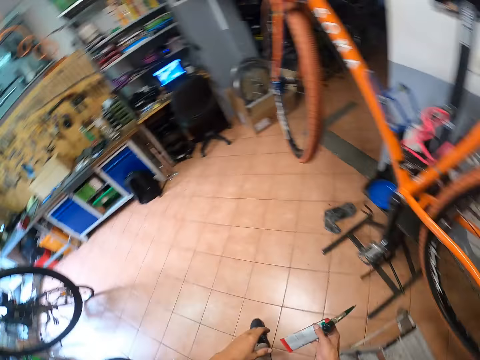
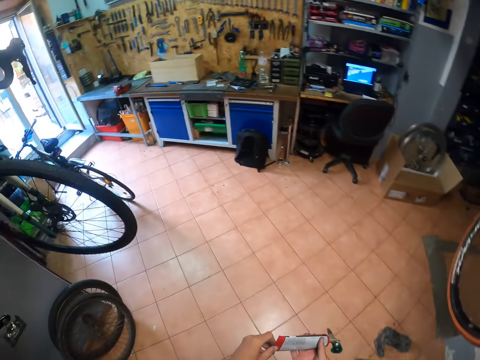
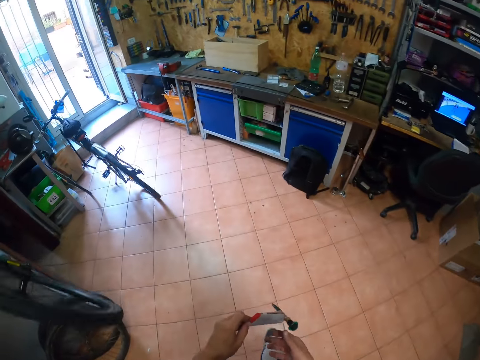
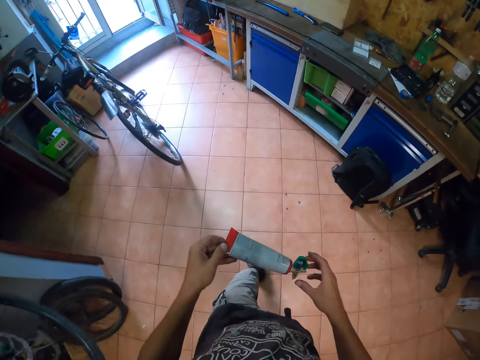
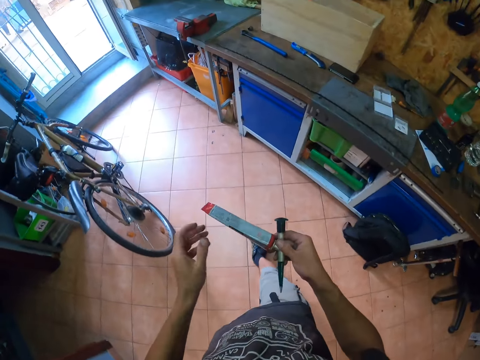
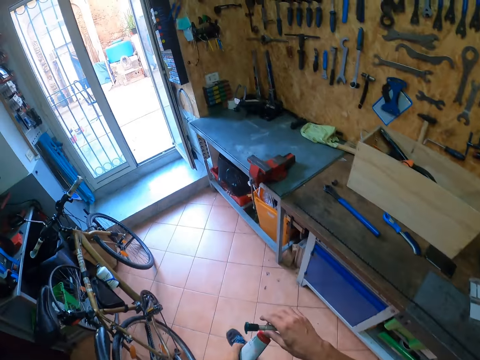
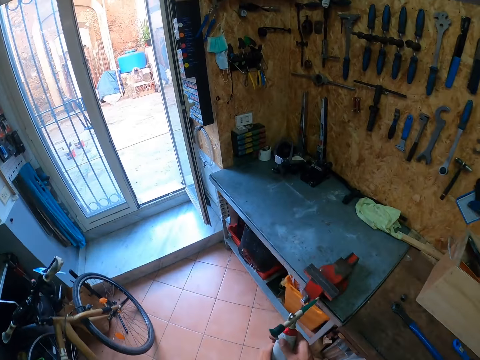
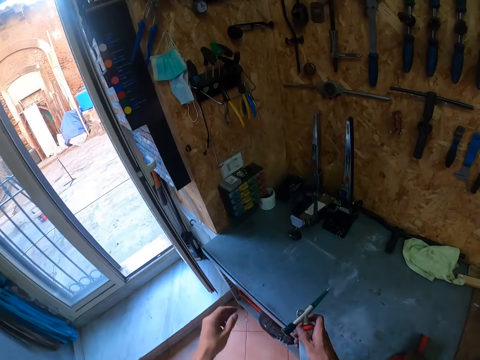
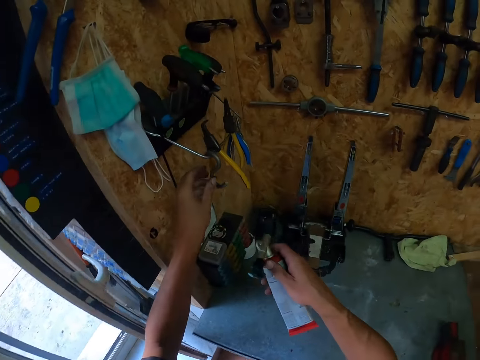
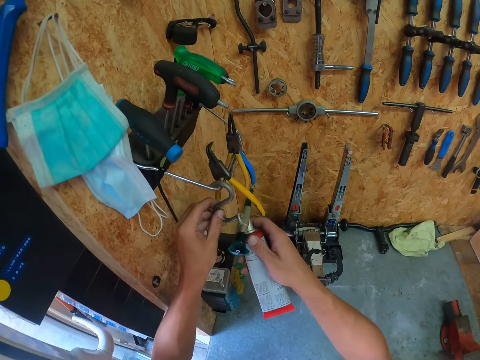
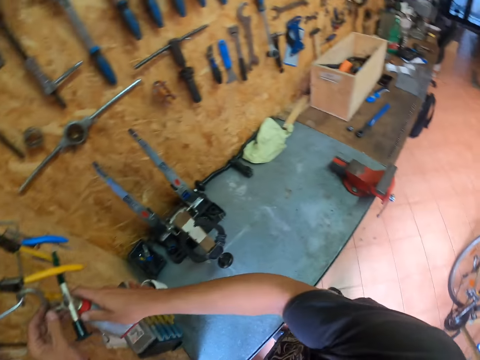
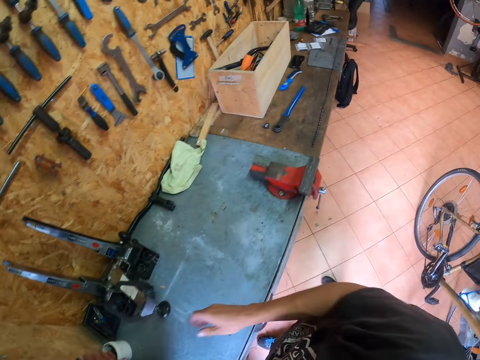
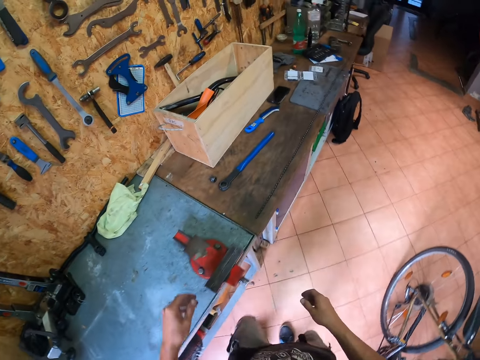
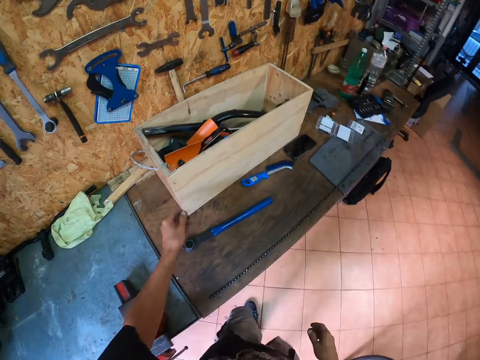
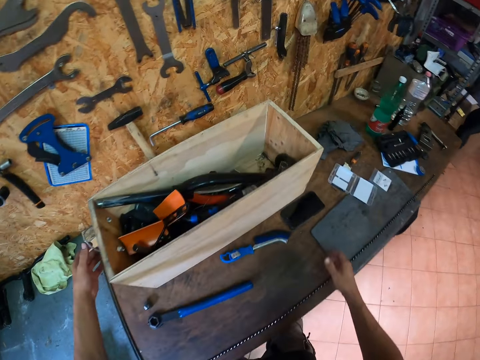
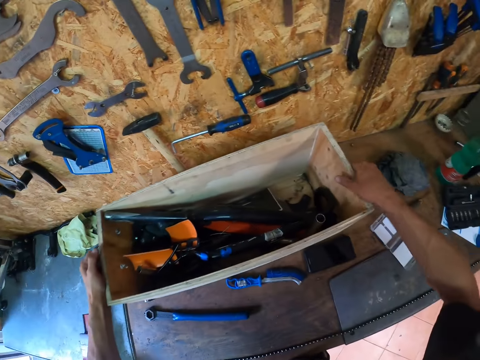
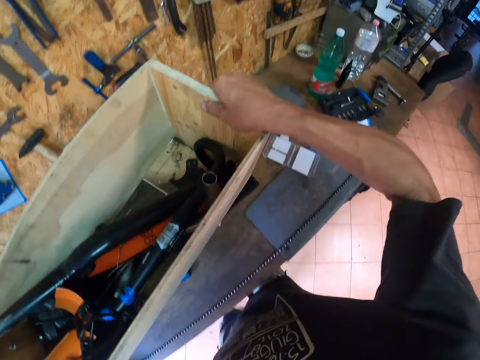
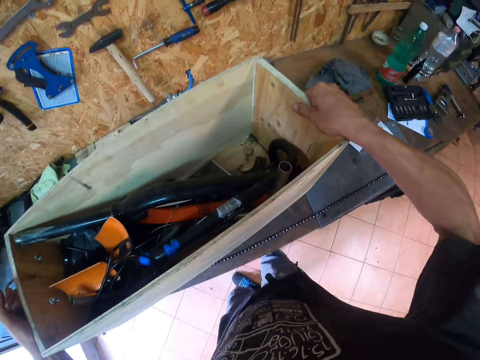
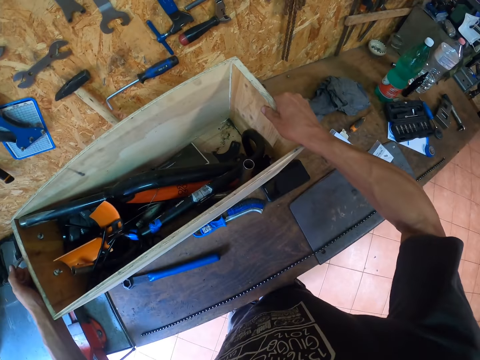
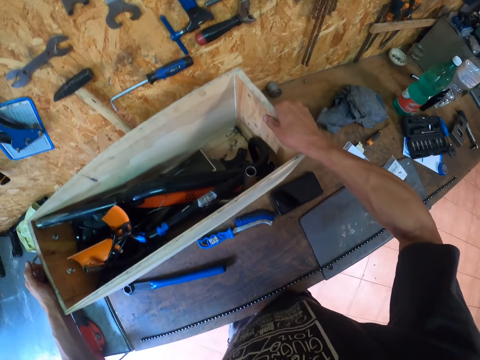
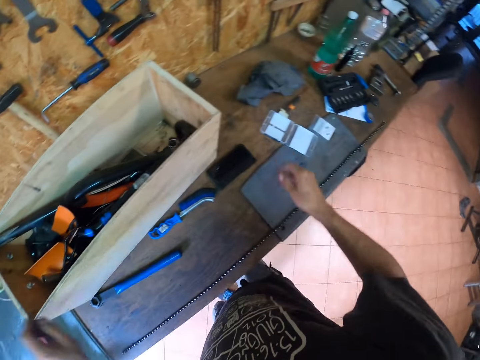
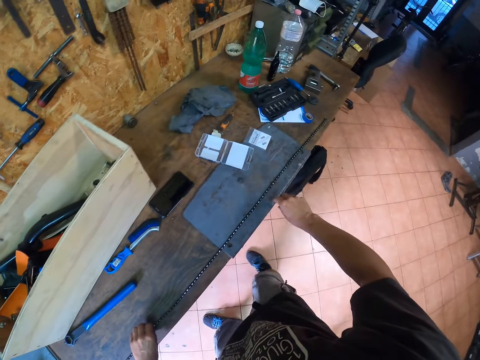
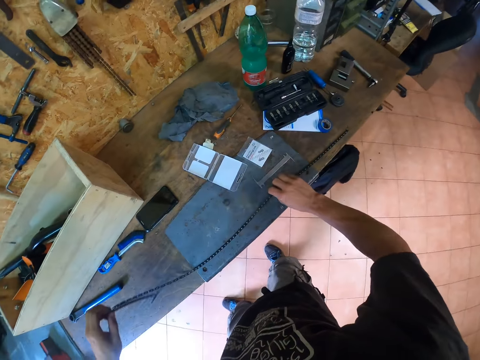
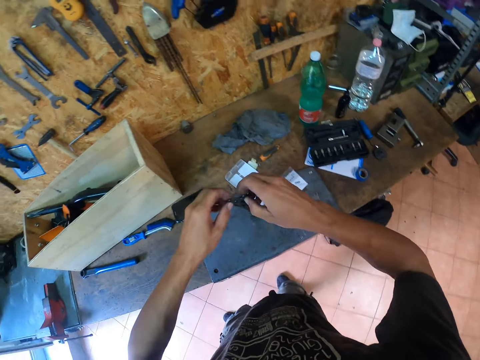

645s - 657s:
The camera wearer takes a tool from a platform. They walk around. They hang something on the wall. They return the tool to a rack. They take the tool box and place the tool box on the table.

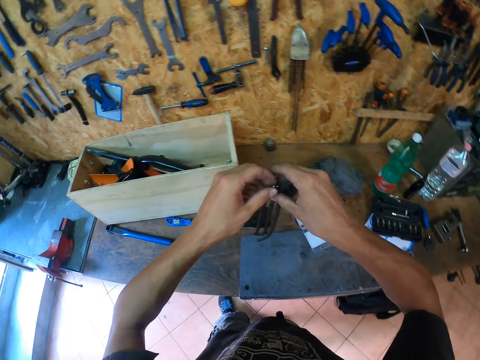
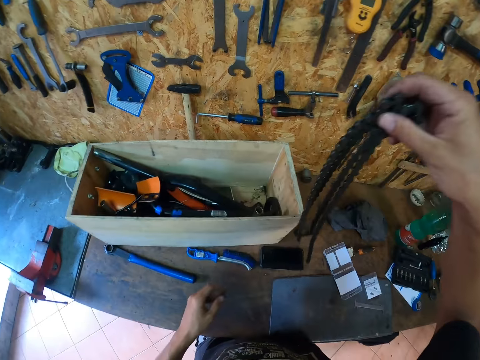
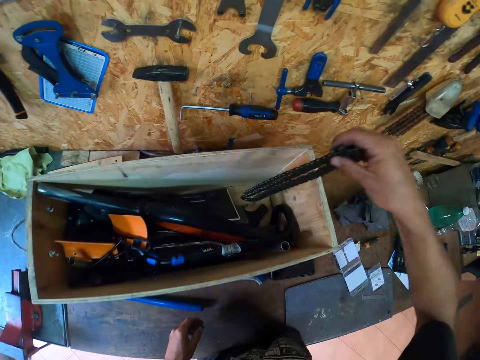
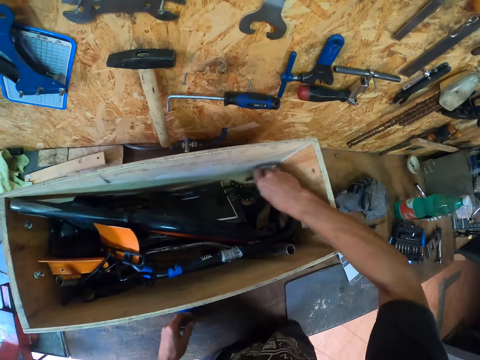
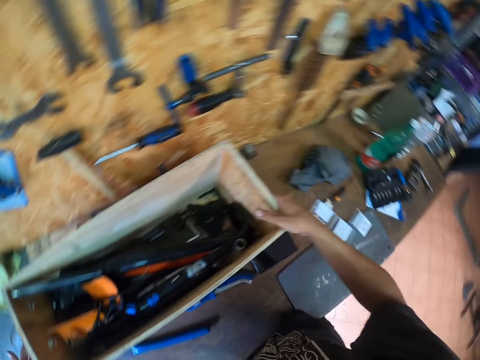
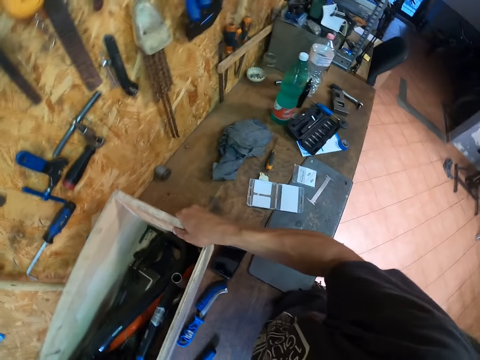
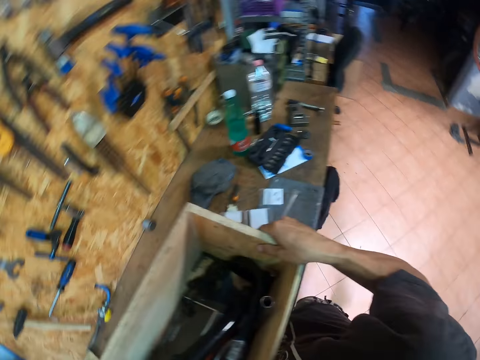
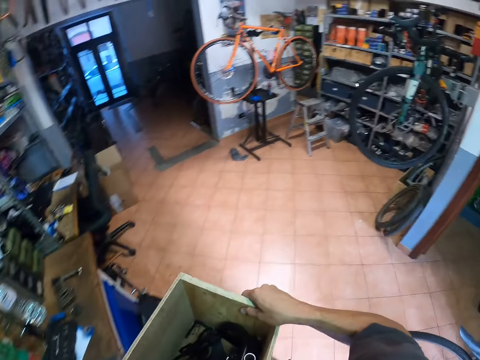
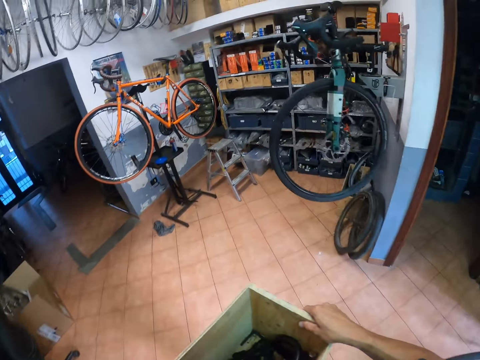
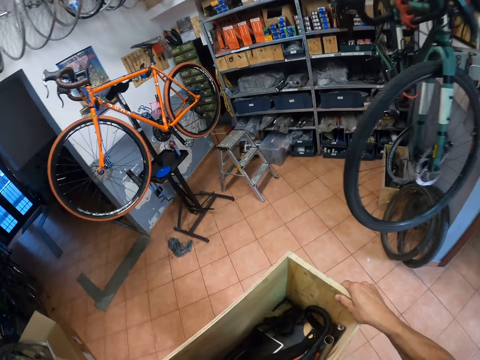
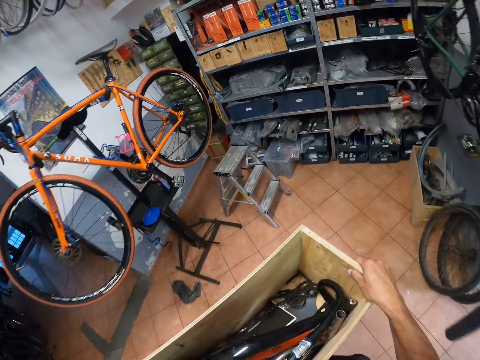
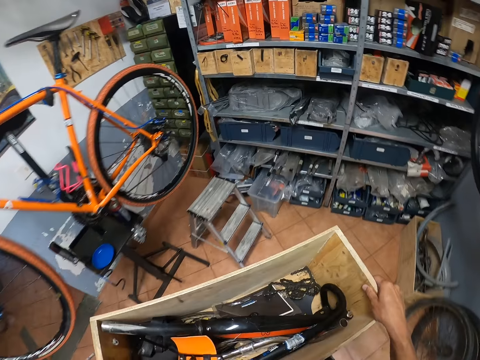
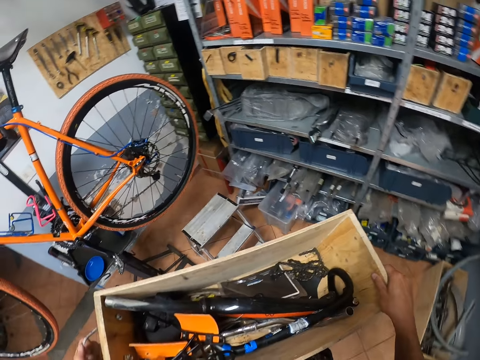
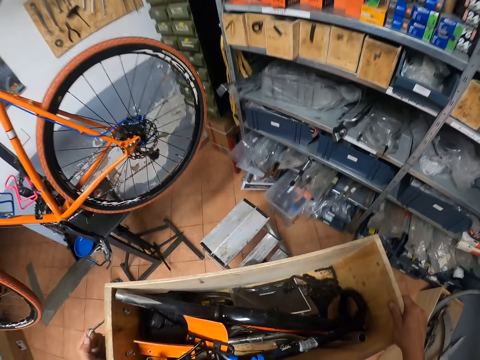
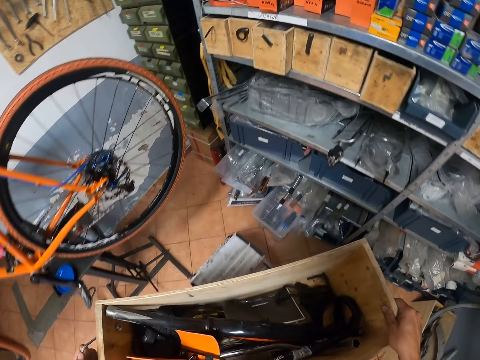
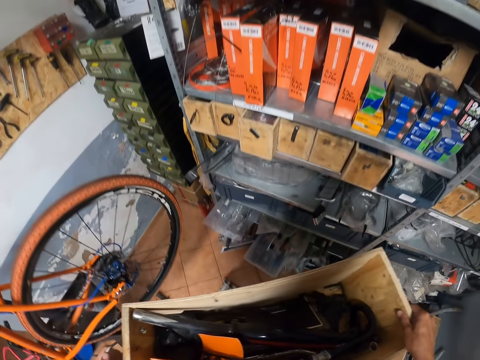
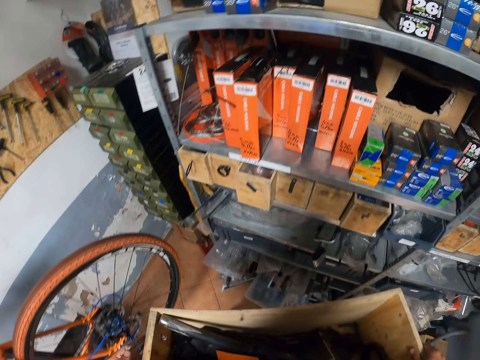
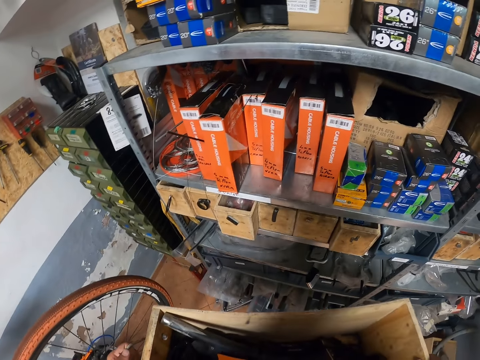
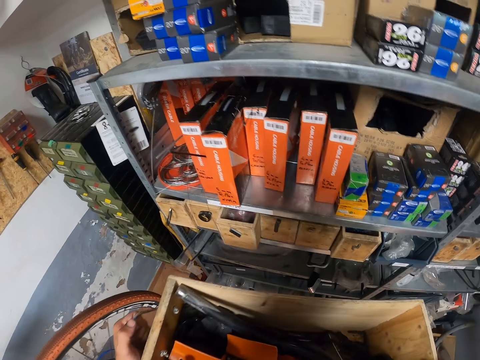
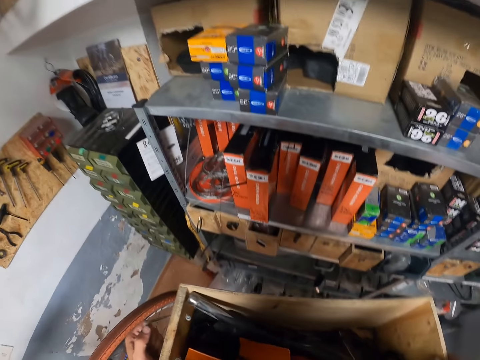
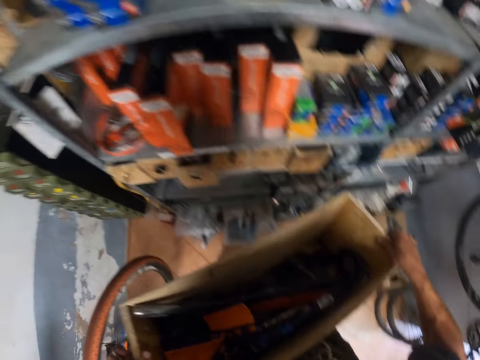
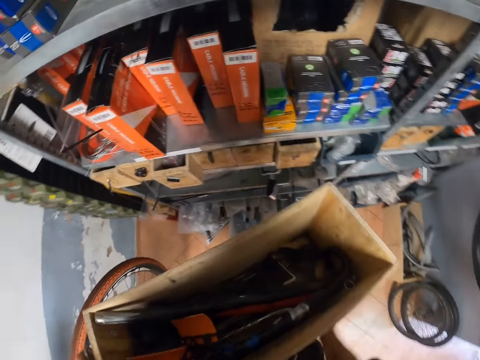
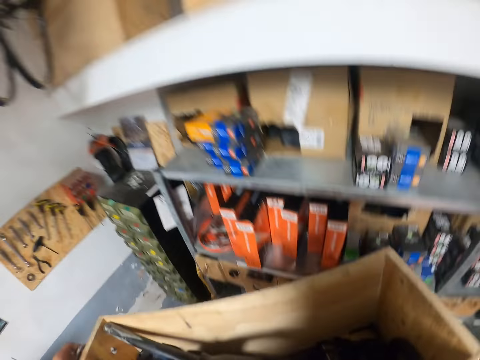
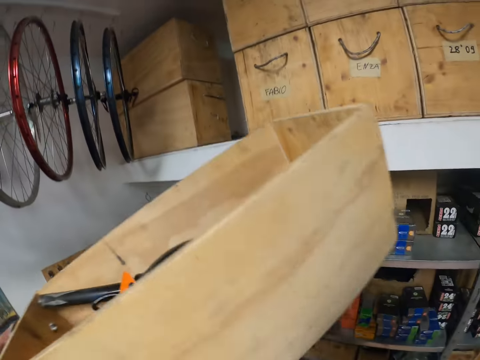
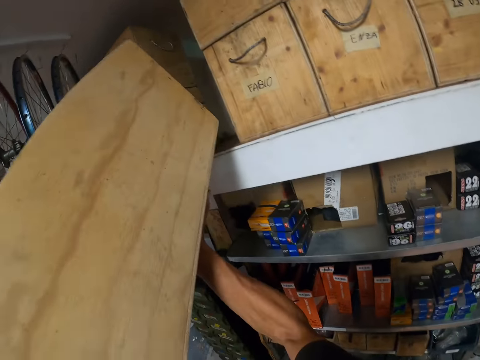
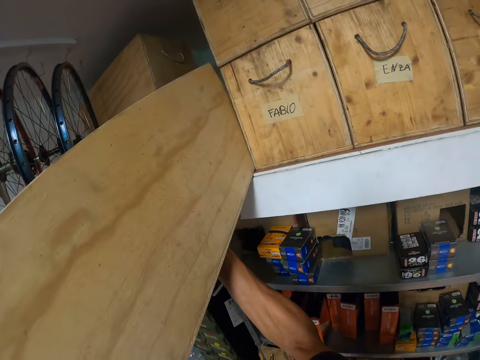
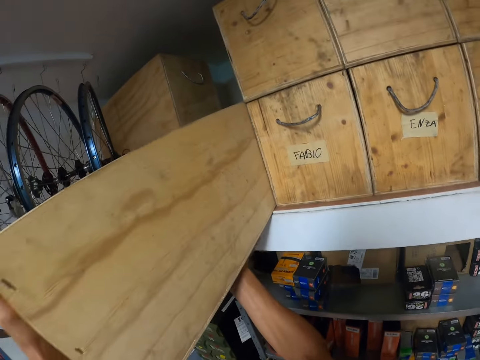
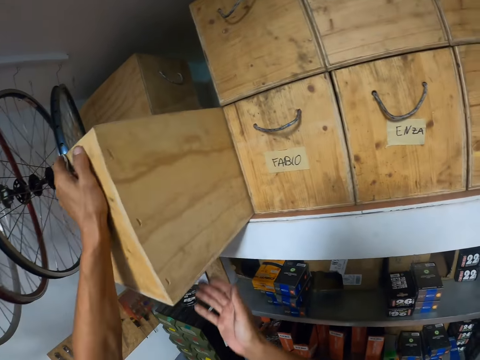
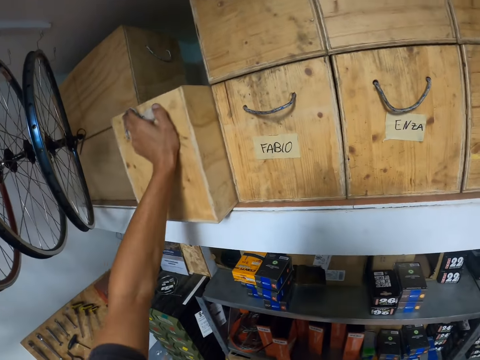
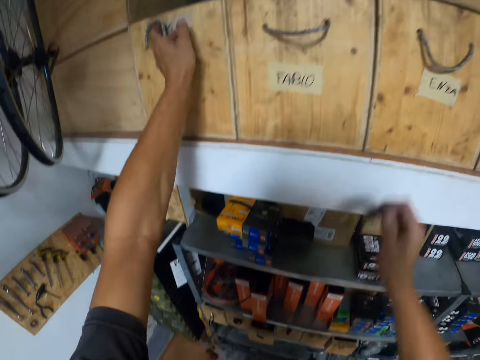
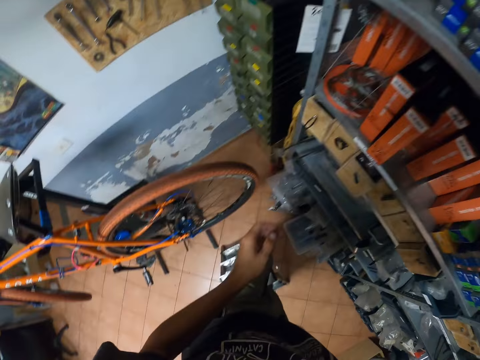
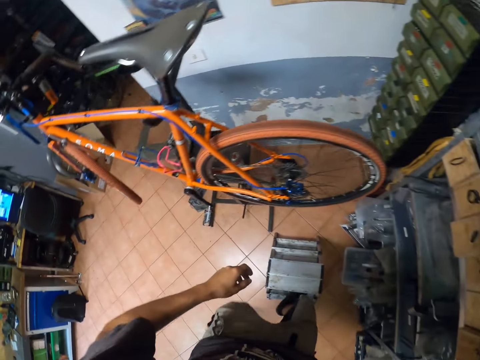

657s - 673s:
The camera wearer carries a roller chain. They take the chain. They put the roller chain in a box of tools or tool box. They take the tool box. They carry the box of tools. They walk around. They push the ladder. They step on the ladder. They stand on a platform. They place the box of tools on top of the cabinet.
